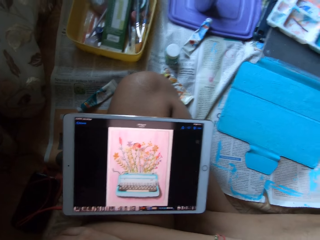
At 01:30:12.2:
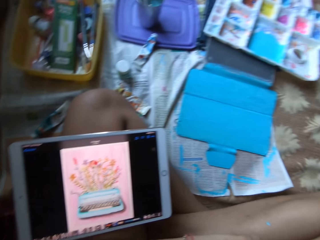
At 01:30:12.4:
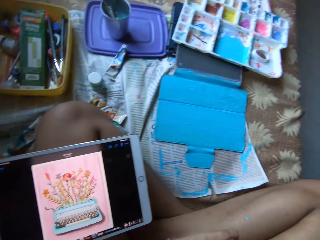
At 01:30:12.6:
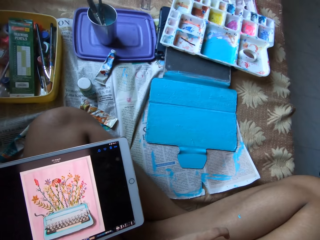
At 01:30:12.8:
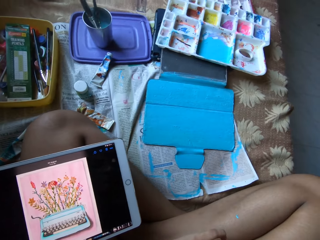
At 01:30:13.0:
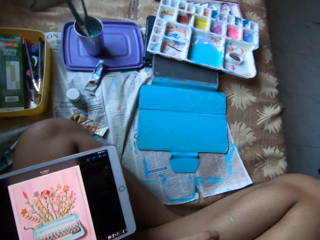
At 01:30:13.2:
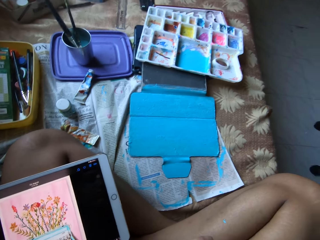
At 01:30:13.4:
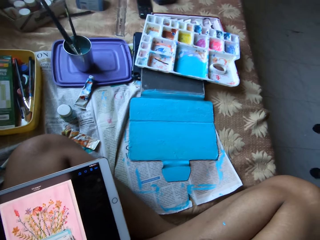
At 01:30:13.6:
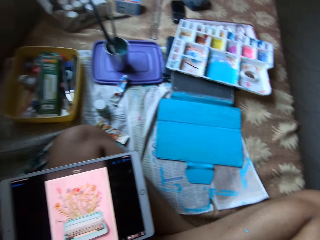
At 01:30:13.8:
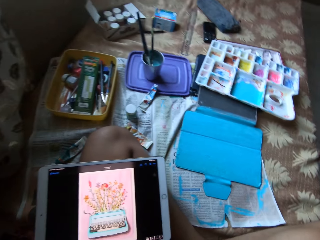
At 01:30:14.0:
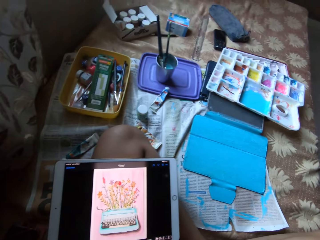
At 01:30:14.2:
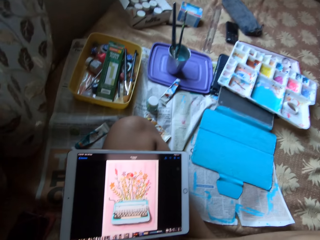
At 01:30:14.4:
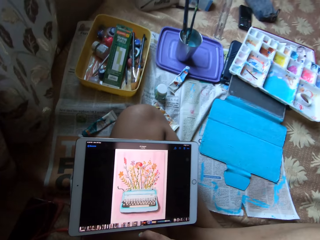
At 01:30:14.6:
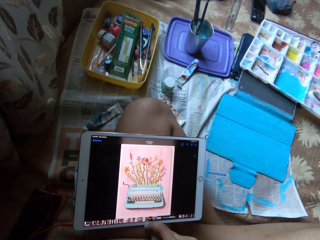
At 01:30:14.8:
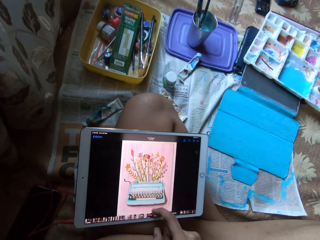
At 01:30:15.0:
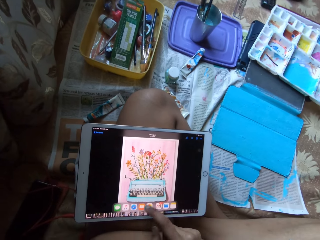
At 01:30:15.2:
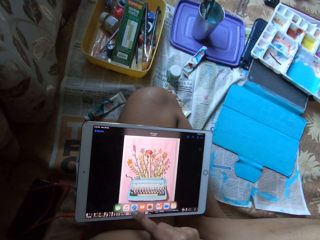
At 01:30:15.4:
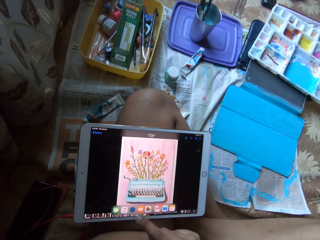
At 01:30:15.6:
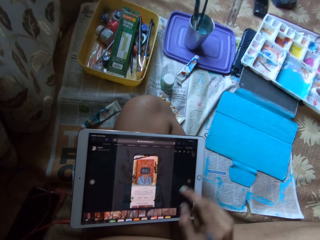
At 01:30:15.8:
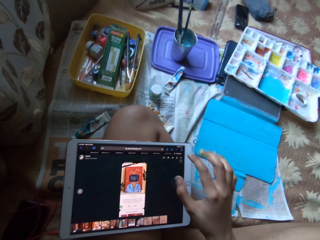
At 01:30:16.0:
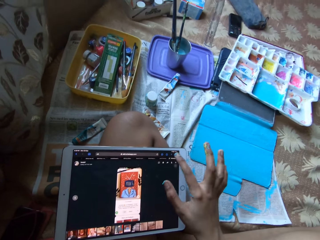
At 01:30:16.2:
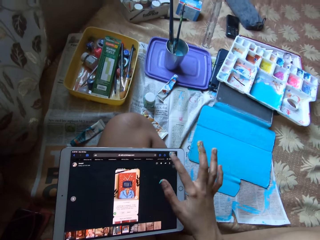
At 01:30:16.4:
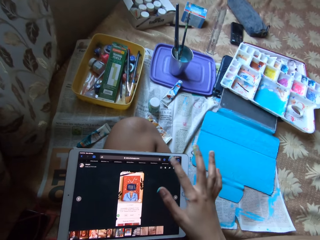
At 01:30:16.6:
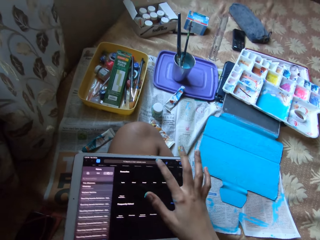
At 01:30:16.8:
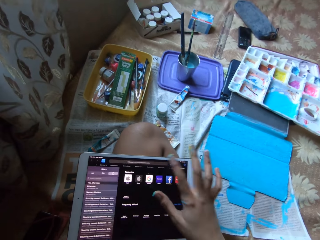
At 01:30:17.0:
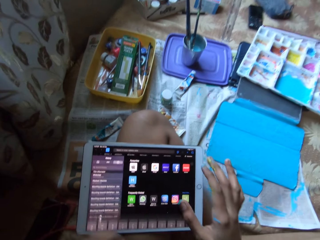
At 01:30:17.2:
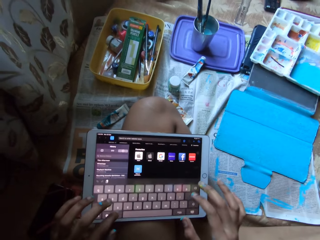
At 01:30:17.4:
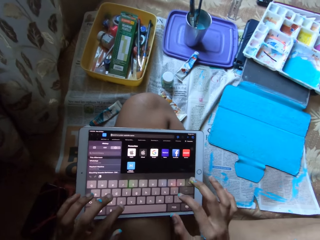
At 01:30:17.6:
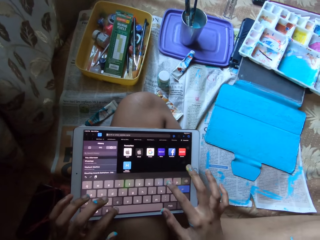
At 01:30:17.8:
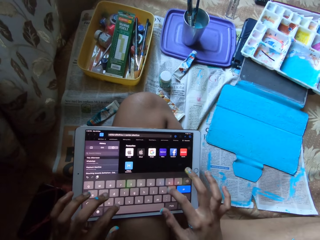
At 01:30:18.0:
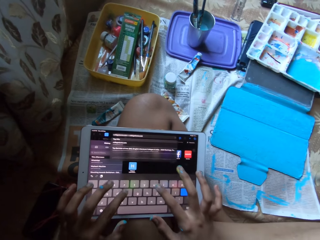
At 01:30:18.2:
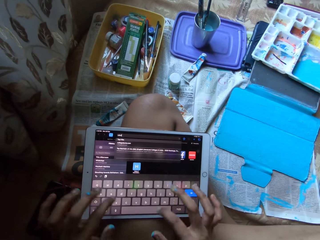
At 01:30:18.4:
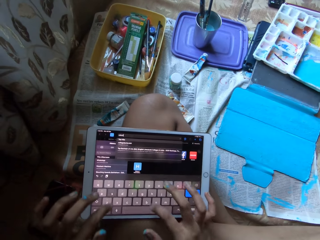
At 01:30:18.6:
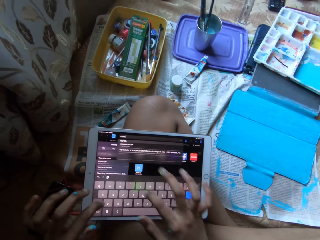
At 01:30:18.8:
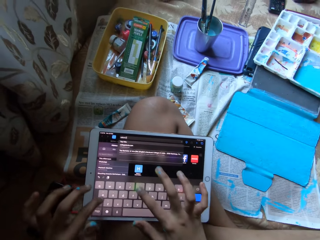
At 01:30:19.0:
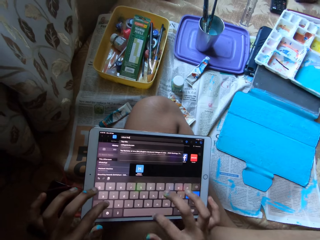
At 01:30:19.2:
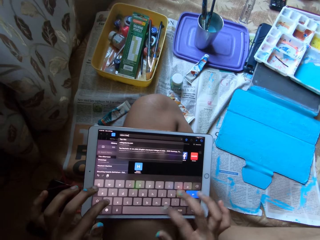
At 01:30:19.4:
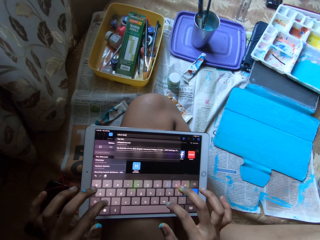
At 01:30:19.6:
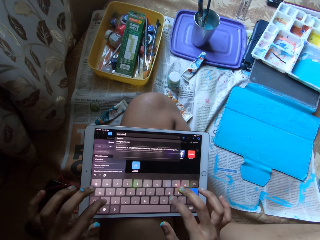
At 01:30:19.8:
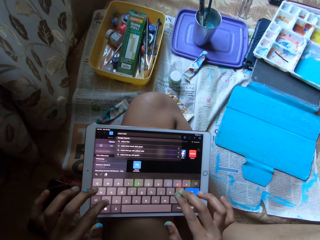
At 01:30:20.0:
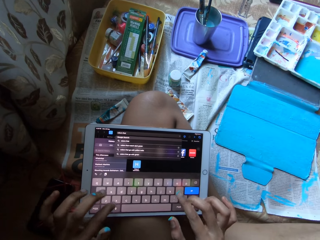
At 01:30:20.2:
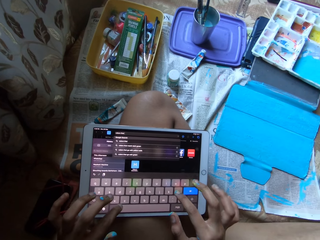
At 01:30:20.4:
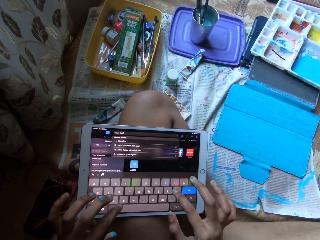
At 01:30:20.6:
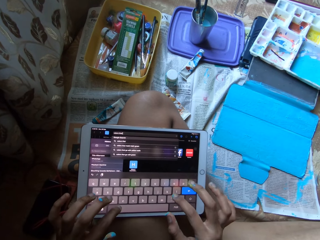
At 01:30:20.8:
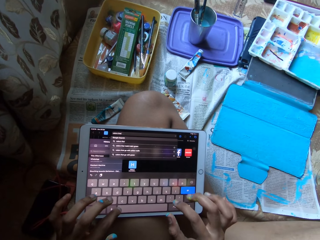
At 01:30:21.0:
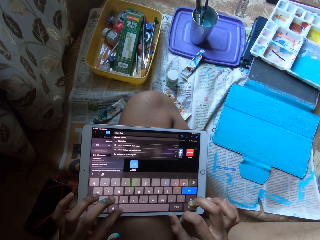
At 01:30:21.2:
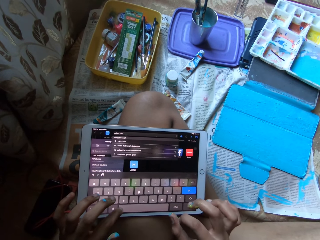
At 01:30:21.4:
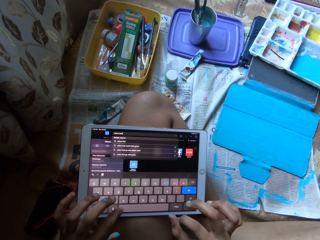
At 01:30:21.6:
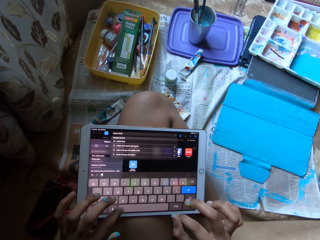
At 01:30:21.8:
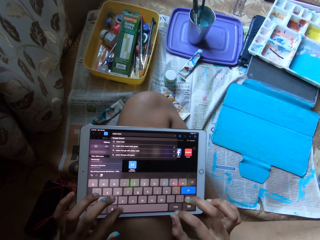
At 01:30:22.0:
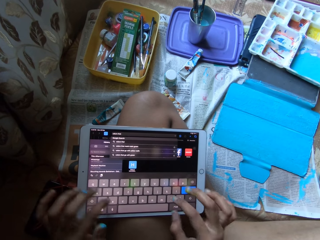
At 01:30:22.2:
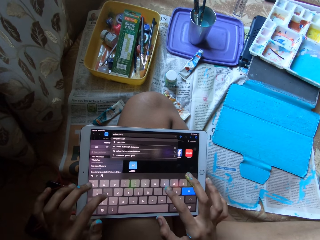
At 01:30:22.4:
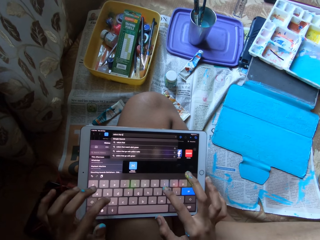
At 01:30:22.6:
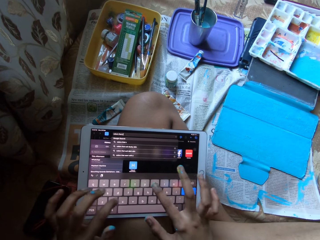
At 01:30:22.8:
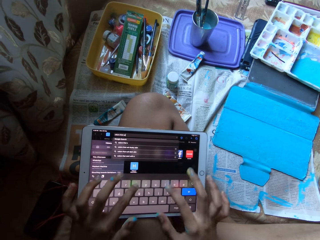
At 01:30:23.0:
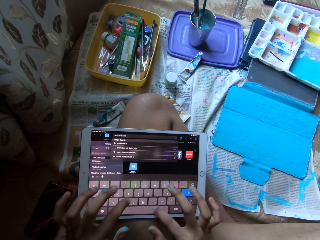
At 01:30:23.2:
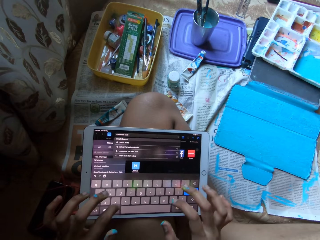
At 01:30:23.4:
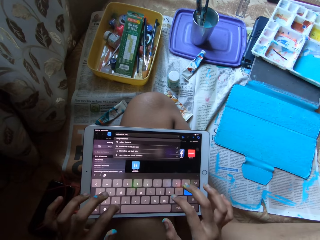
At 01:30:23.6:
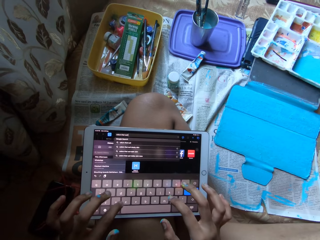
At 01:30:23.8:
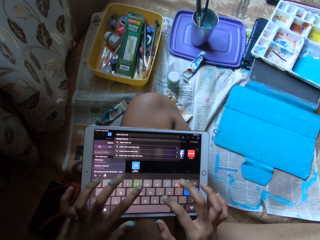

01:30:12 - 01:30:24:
The camera wearer operates the tablet with her right hand. She operates the tablet on her left leg with her hands.

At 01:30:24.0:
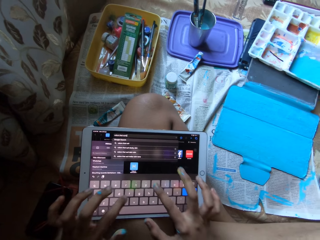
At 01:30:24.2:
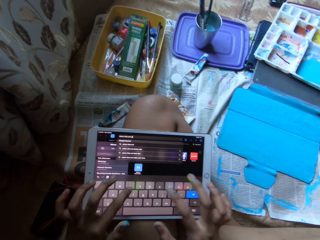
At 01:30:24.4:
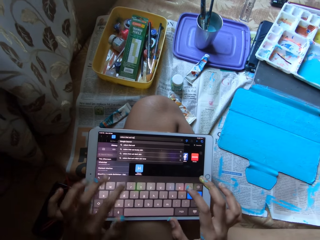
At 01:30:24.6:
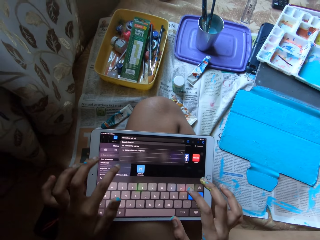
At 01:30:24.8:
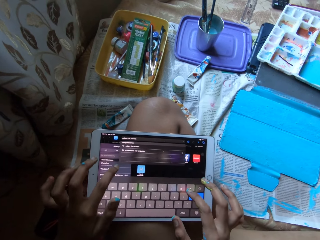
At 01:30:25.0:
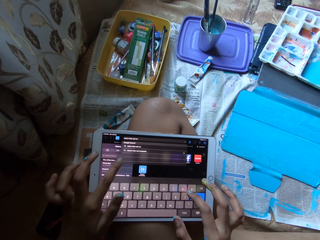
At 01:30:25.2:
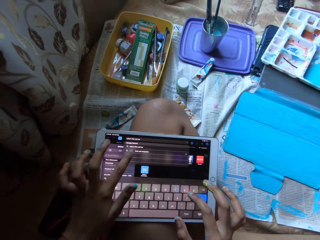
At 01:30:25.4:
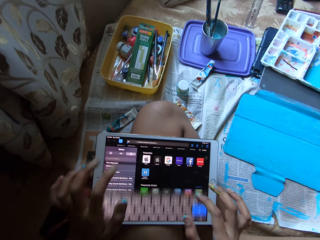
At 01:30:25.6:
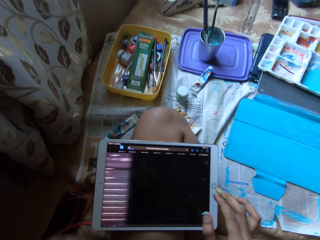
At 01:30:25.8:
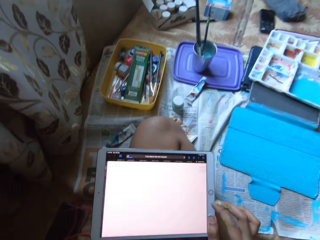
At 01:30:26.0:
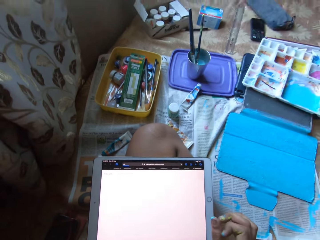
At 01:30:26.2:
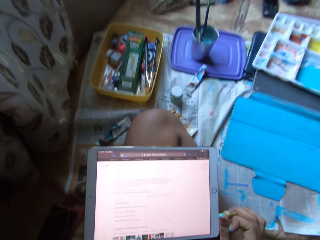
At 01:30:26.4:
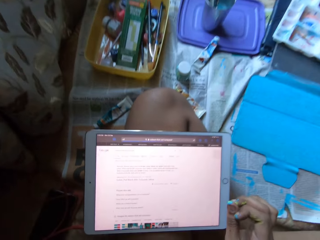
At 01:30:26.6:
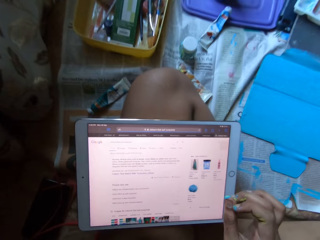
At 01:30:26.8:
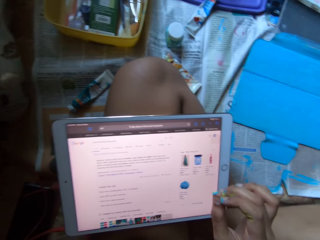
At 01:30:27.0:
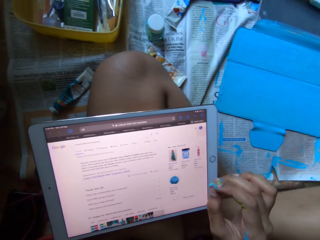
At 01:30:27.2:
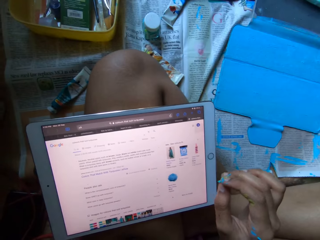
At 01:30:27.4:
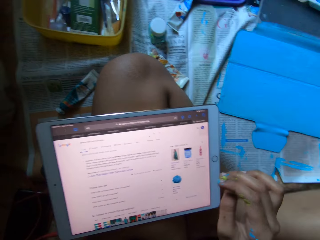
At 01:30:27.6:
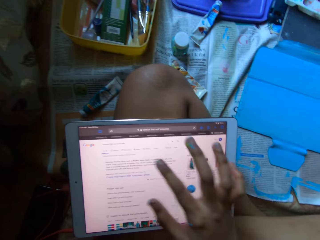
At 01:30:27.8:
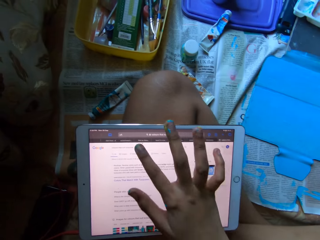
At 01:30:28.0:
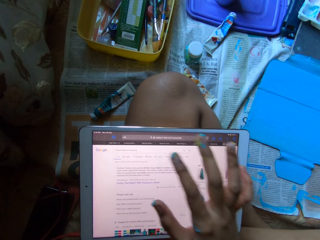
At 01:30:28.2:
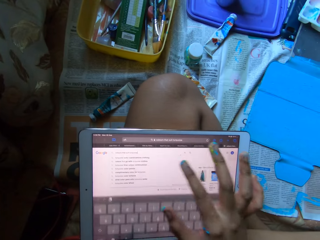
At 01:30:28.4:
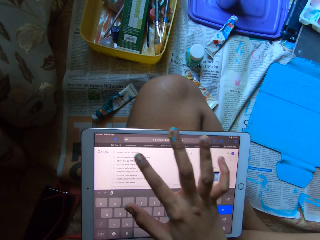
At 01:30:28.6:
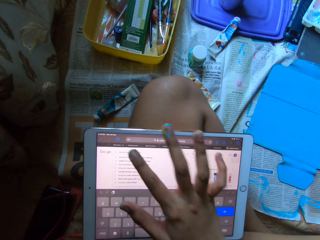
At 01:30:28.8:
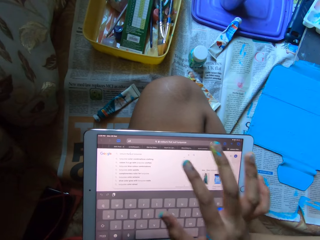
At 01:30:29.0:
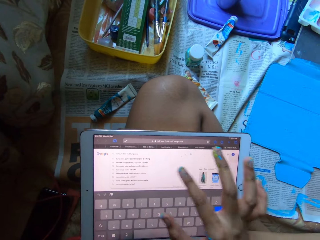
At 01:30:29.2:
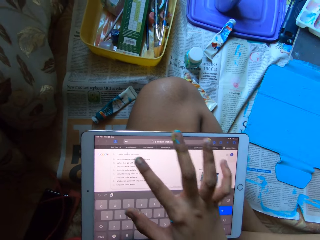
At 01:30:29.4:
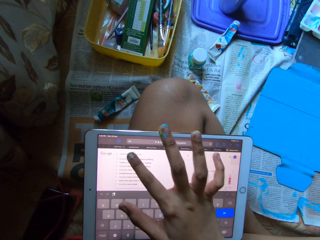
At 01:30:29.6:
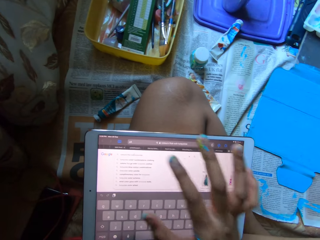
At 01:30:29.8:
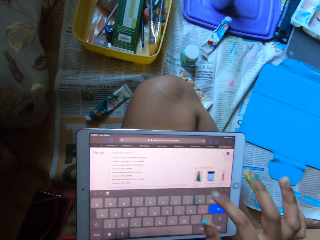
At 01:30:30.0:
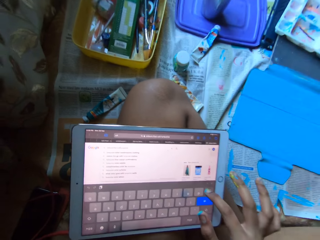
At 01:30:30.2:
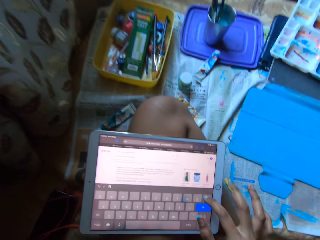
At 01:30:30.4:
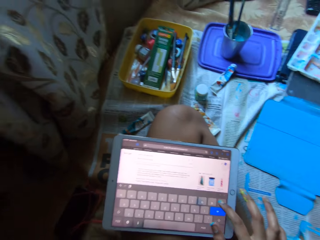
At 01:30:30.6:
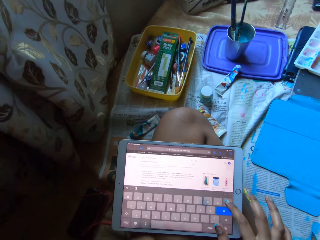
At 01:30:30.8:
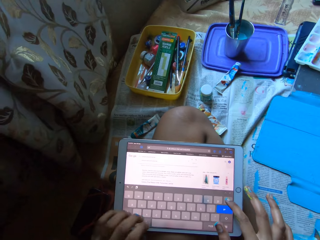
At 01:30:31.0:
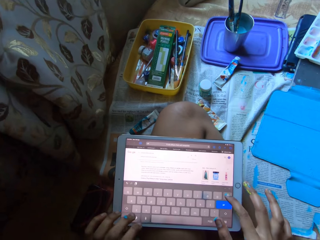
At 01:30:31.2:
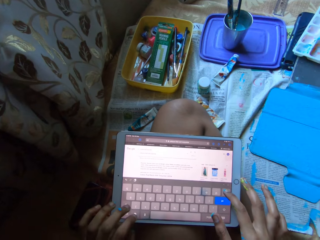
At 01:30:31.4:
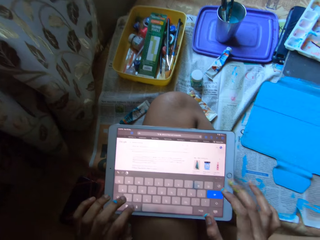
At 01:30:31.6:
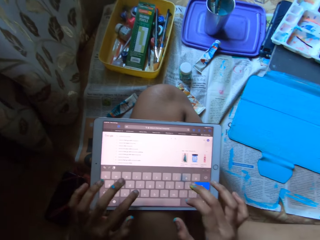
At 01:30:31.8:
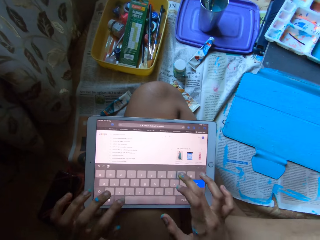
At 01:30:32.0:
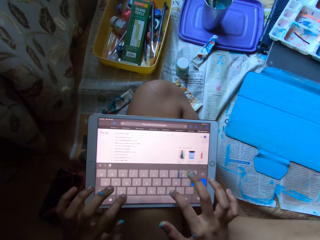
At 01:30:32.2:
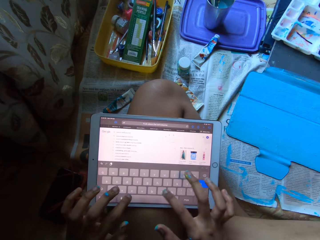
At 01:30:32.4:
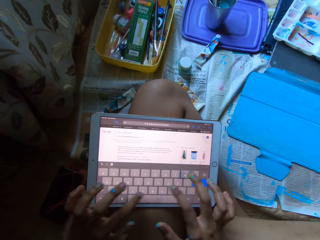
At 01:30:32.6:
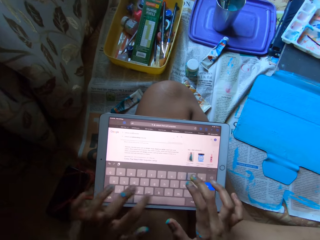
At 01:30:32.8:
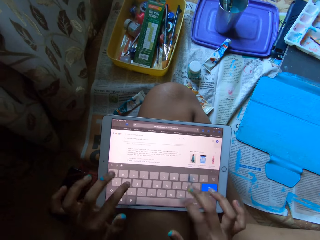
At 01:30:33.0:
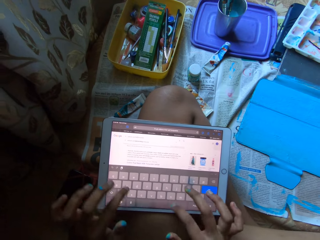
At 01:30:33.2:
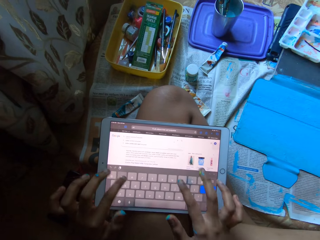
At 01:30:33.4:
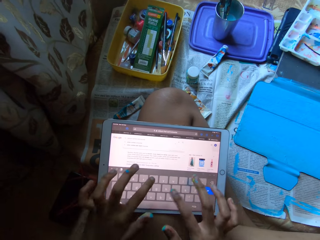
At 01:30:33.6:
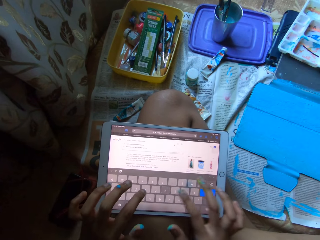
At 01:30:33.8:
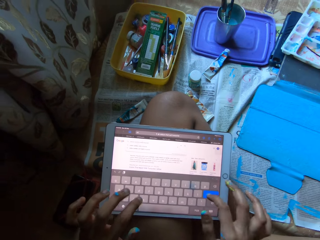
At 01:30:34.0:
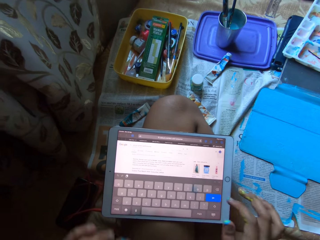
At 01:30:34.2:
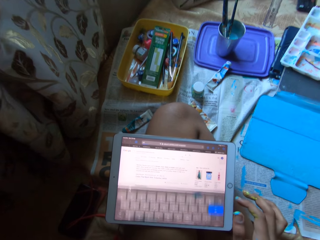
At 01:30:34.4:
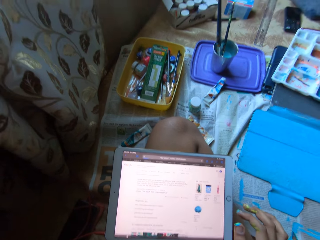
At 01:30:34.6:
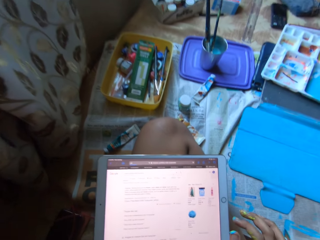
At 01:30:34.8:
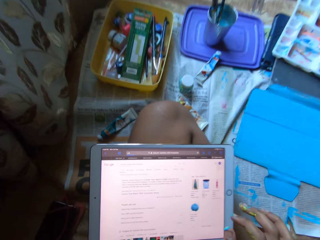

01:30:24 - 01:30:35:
The camera wearer looks at the screen. She operates the tablet on her left leg with her right hand. She operates the tablet on her left leg with her hands.
